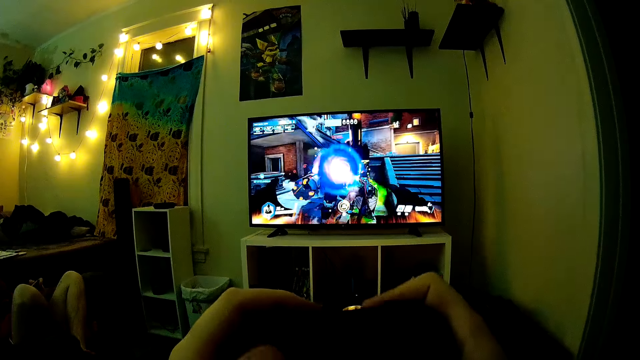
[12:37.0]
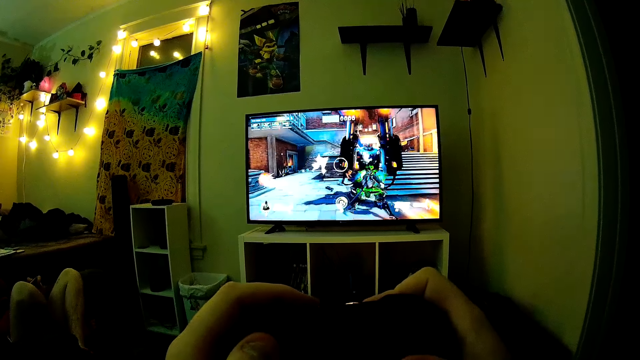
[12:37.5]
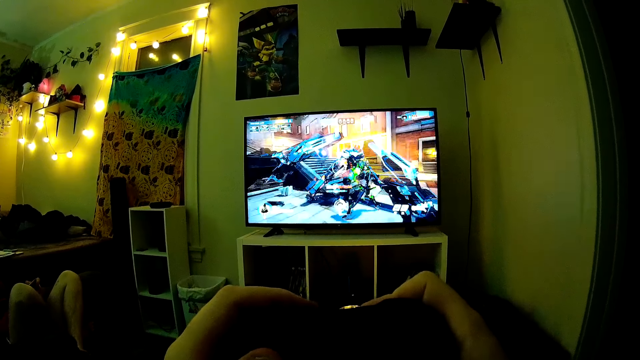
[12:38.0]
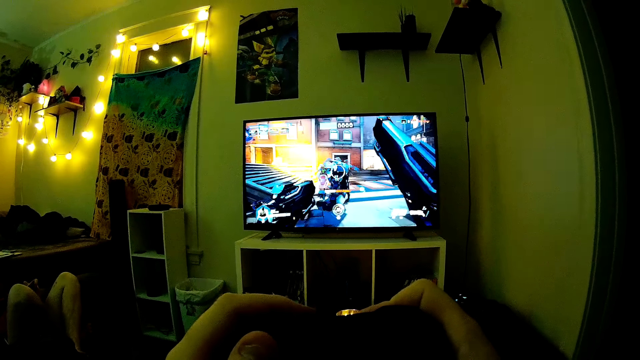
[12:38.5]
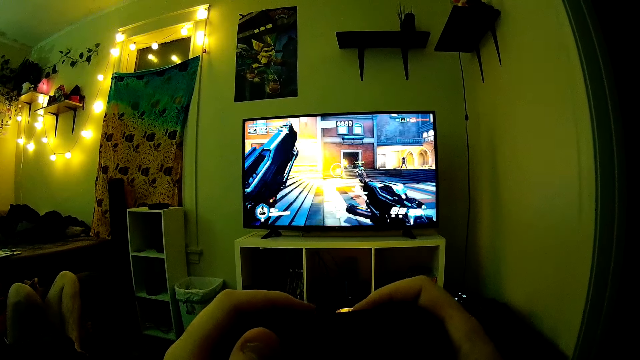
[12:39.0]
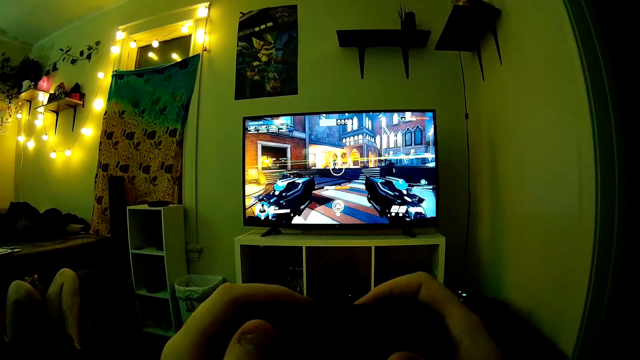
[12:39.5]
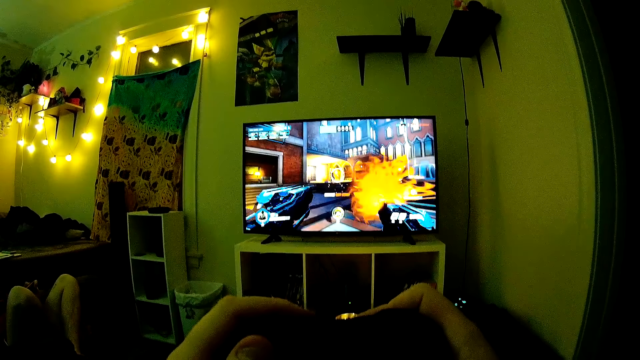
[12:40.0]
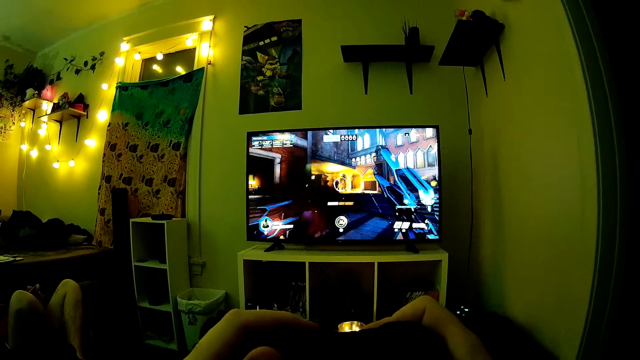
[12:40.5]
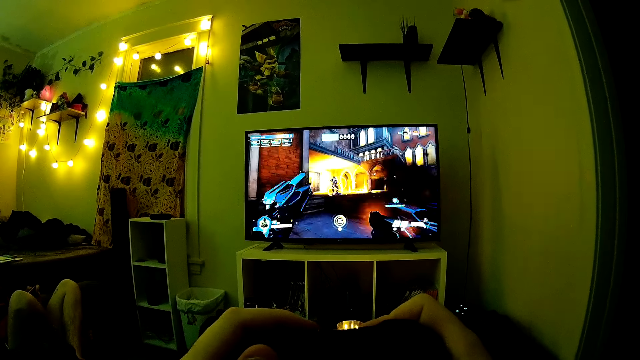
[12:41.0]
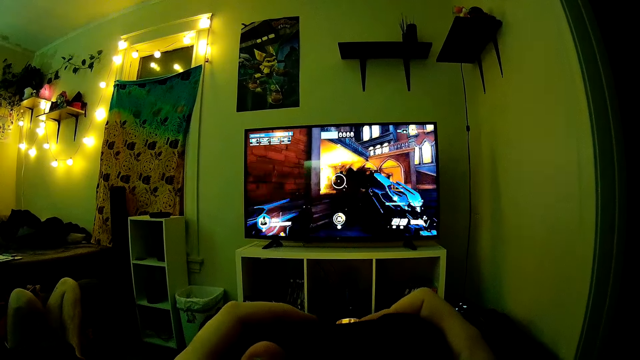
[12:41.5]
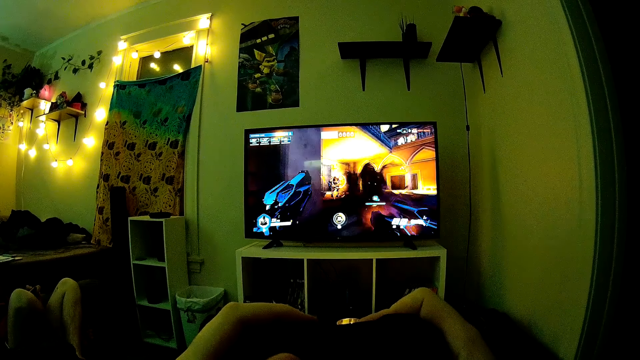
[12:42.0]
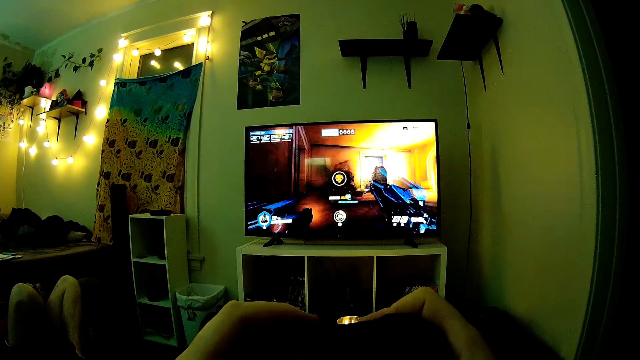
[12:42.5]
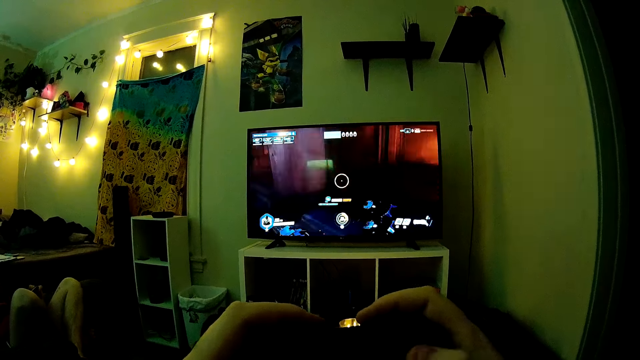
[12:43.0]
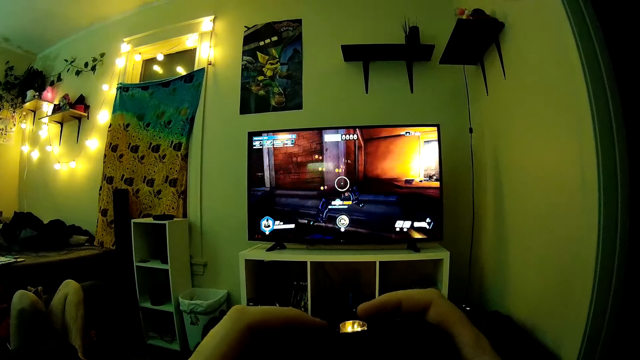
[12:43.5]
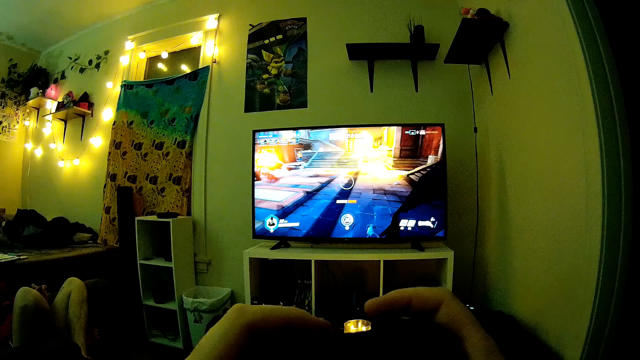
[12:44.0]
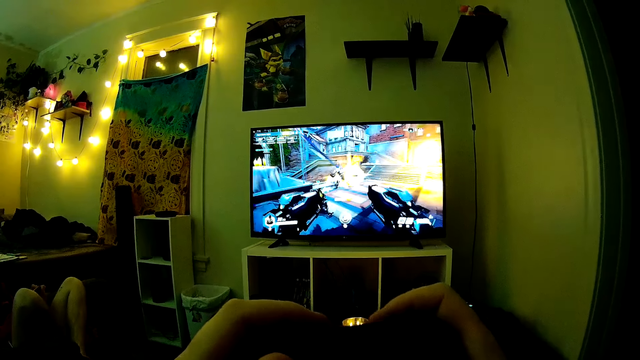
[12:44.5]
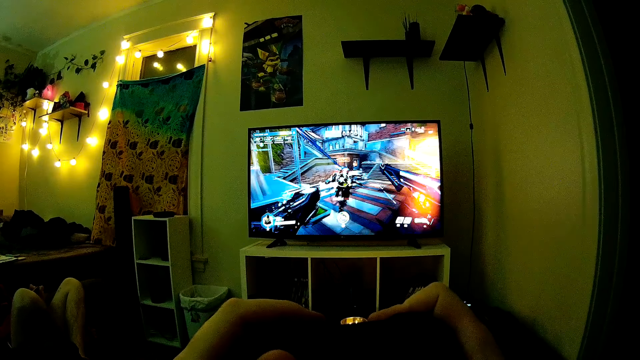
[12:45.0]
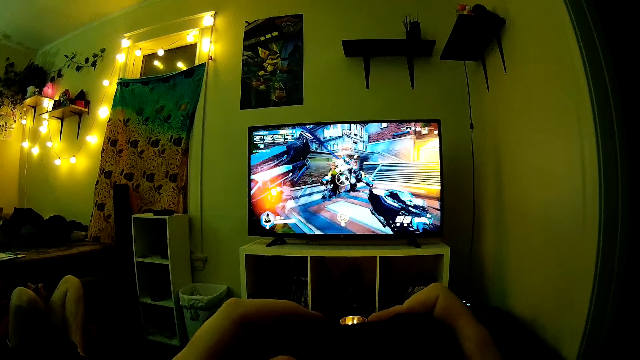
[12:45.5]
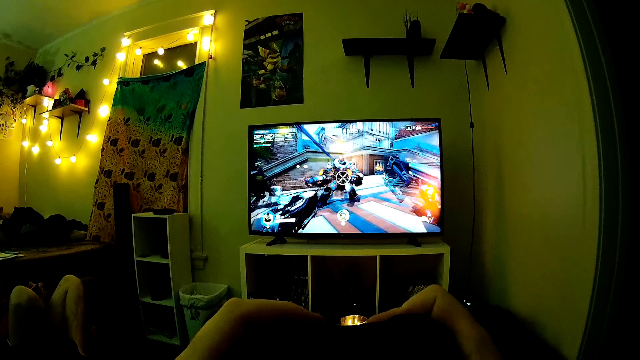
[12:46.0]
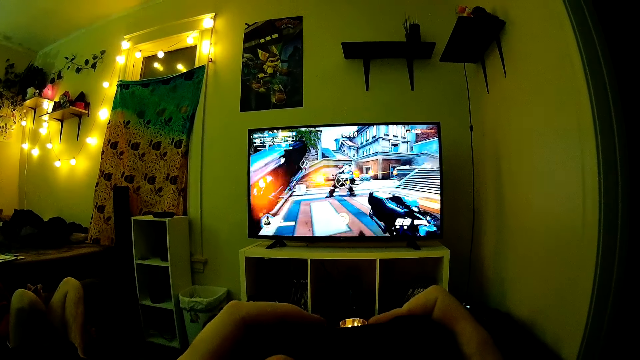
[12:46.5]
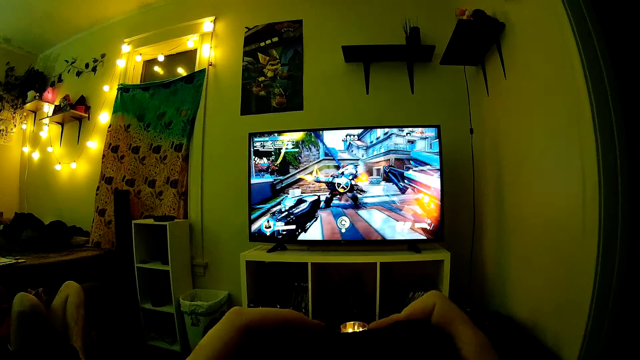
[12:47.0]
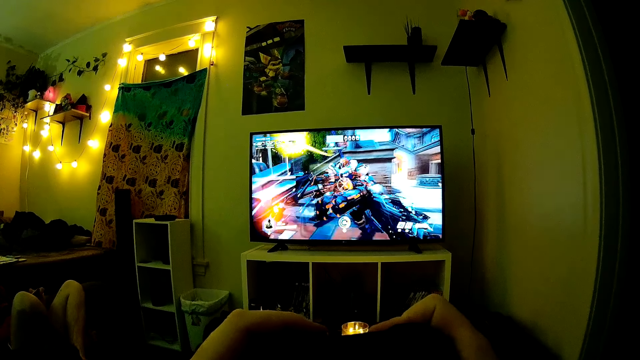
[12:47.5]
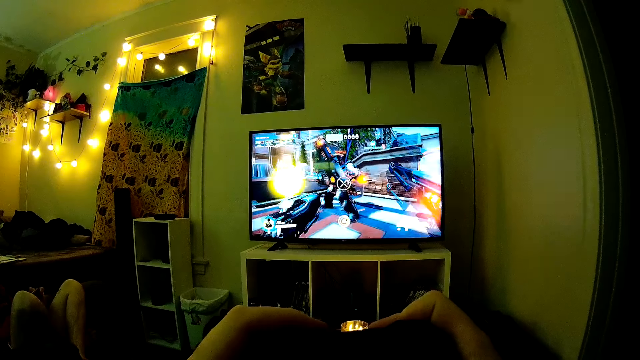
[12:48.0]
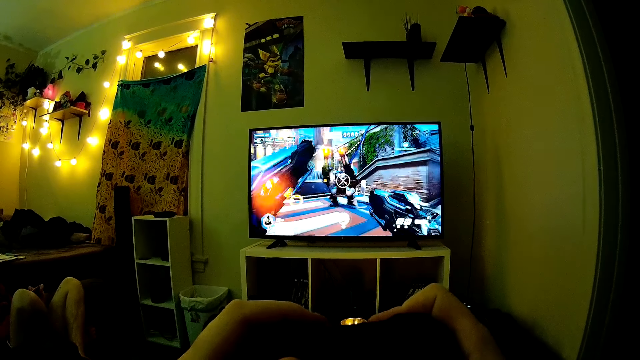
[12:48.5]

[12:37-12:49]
The camera wearer presses a button with the left hand. They press a button with the right hand.

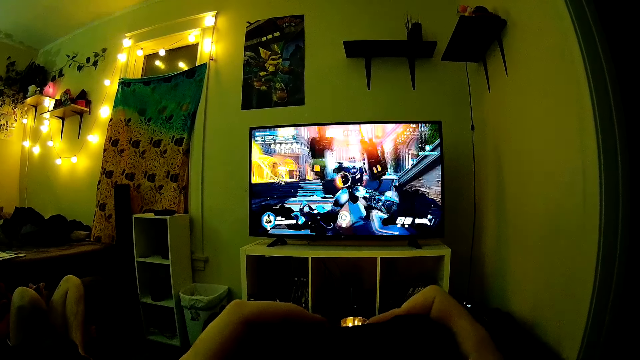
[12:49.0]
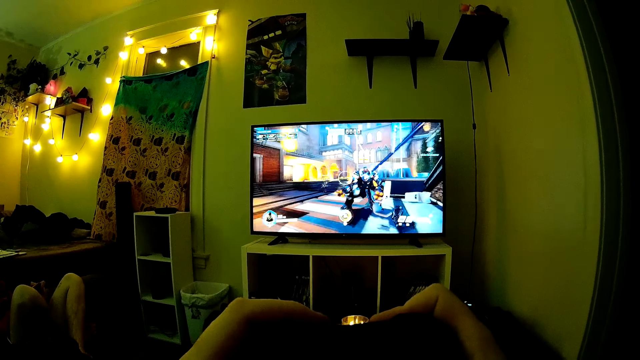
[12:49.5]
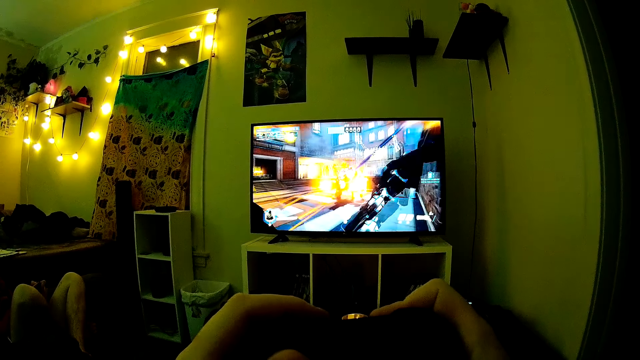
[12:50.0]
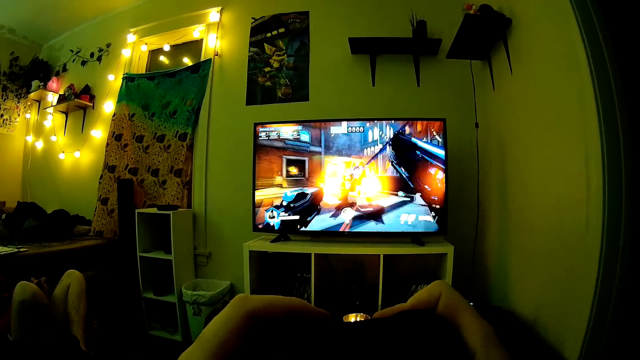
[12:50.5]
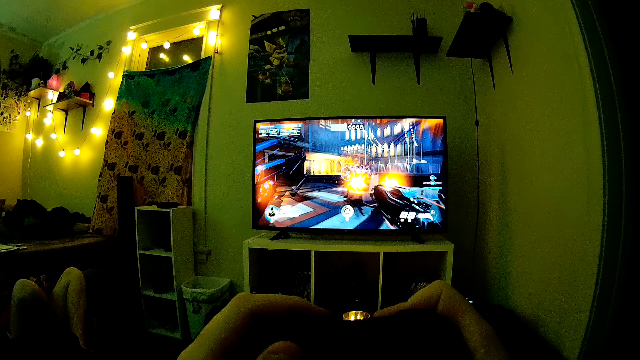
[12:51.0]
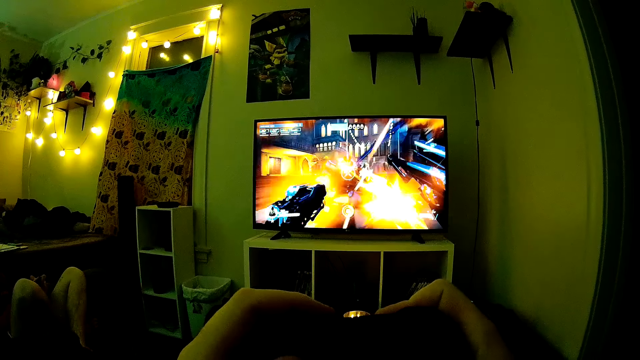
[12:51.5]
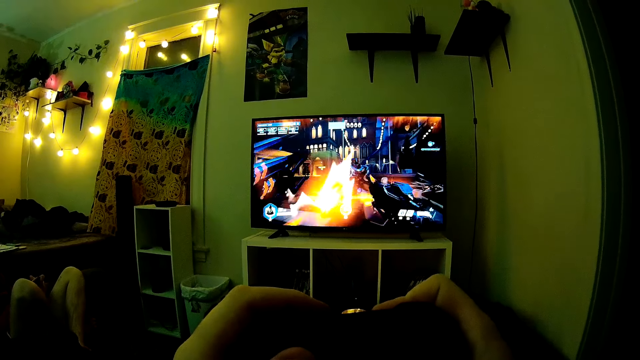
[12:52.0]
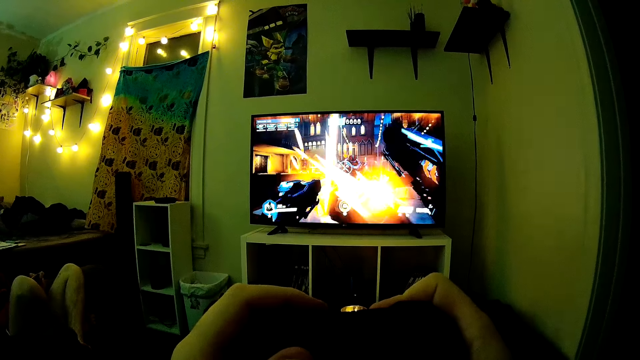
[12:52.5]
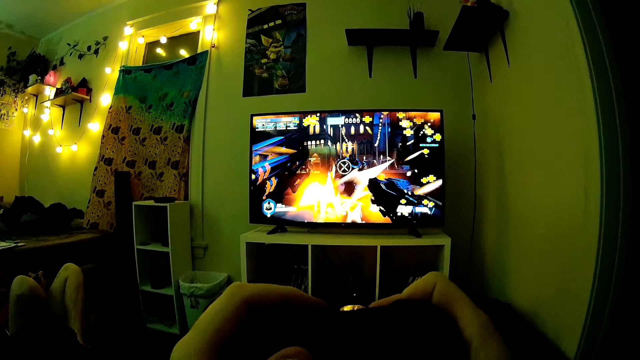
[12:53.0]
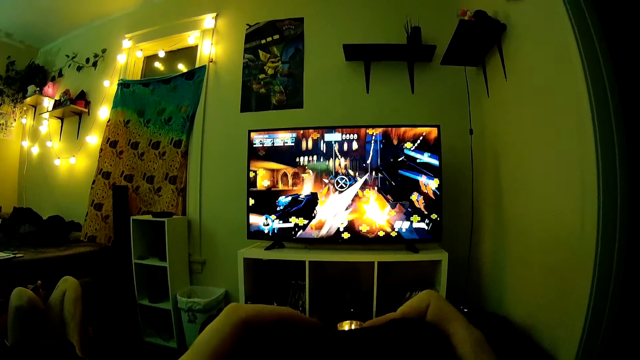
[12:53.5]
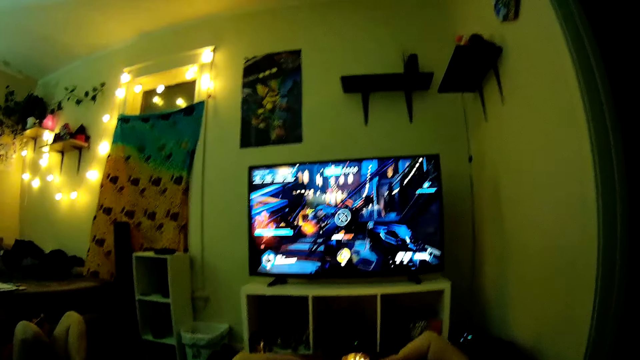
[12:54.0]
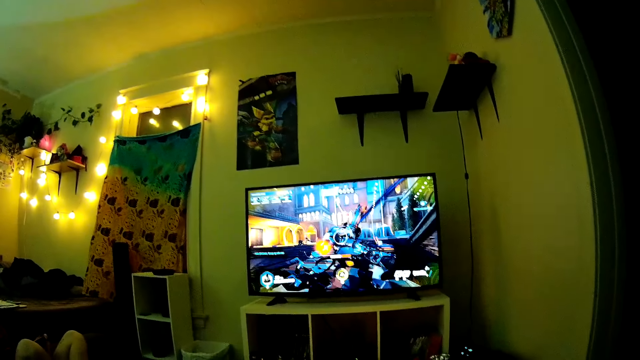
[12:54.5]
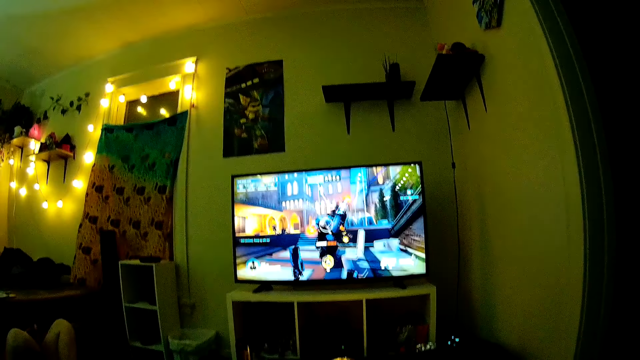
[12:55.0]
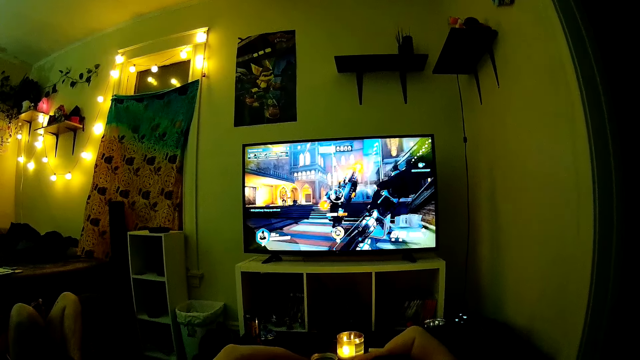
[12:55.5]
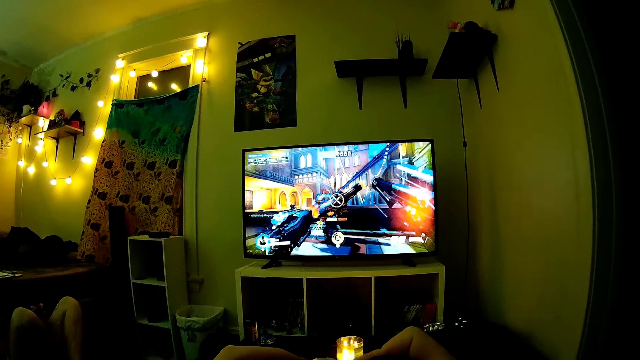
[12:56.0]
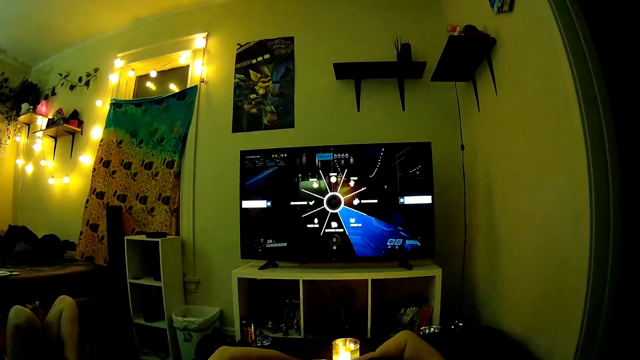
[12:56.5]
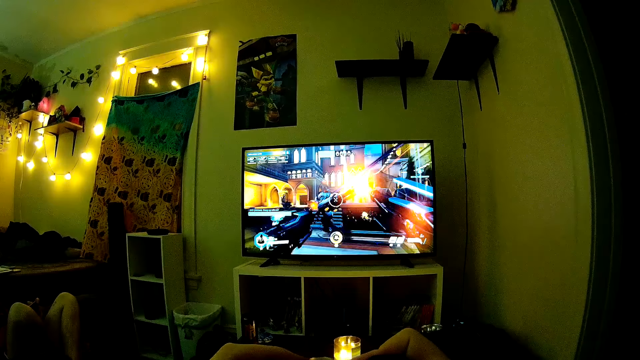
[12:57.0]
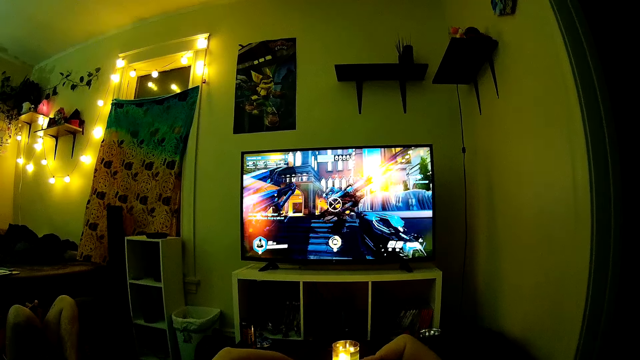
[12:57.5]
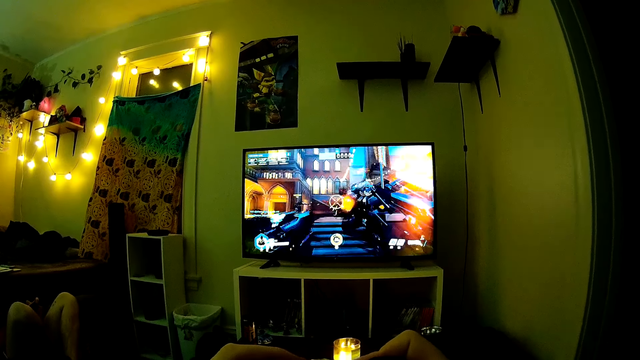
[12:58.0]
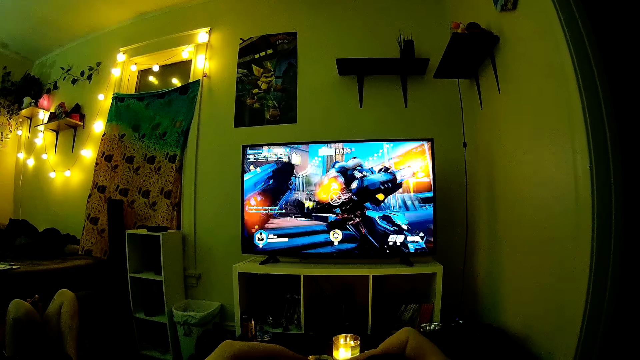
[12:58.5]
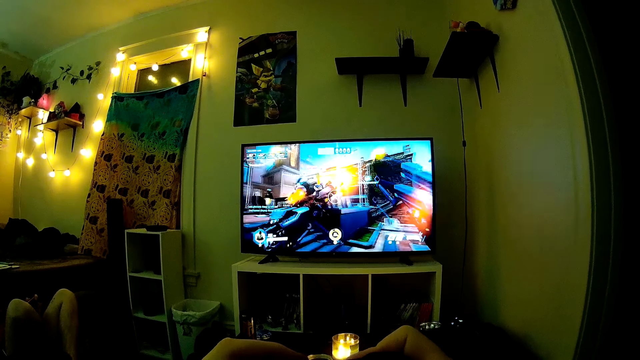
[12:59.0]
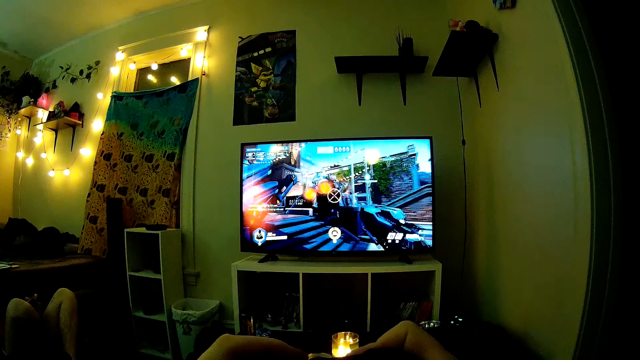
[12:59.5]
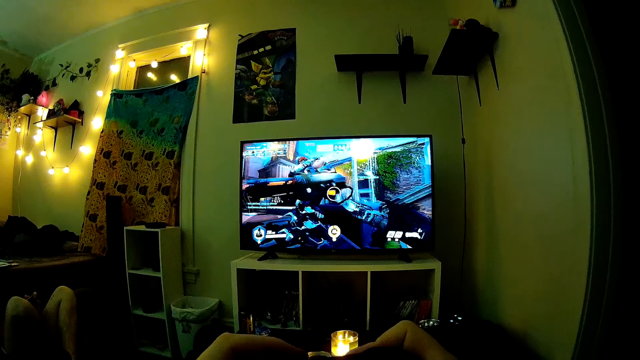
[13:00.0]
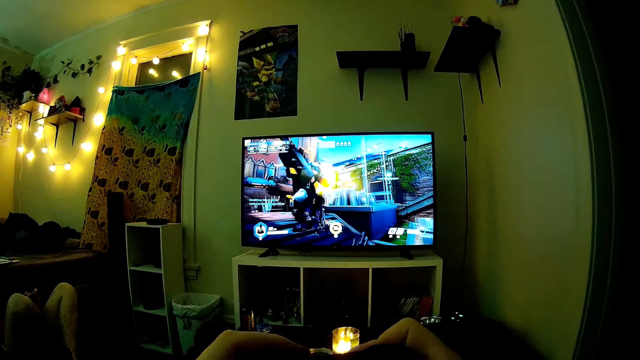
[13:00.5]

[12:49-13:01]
The camera wearer looks at the television.
